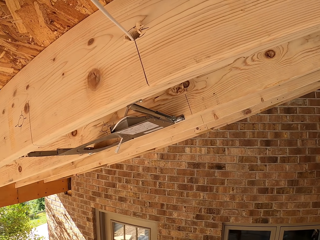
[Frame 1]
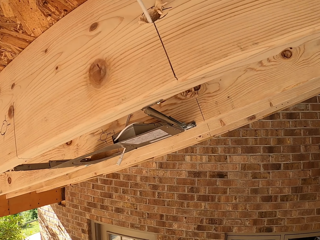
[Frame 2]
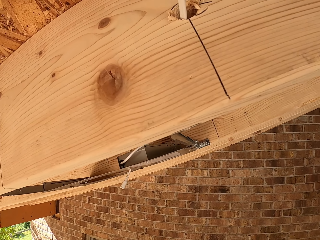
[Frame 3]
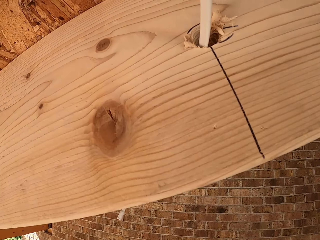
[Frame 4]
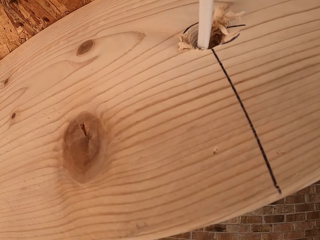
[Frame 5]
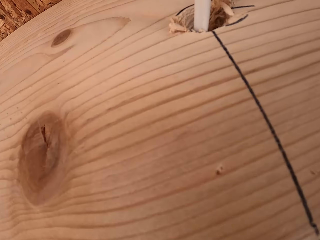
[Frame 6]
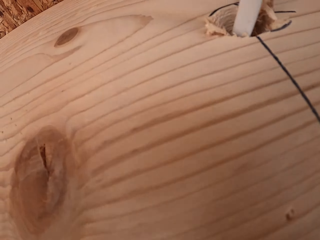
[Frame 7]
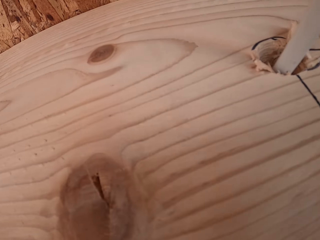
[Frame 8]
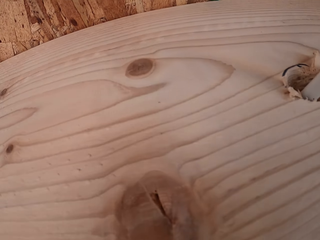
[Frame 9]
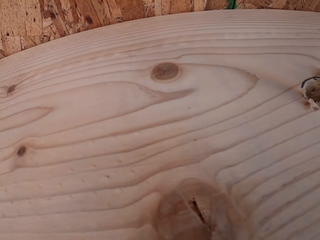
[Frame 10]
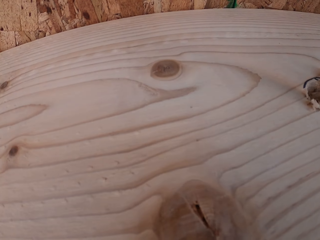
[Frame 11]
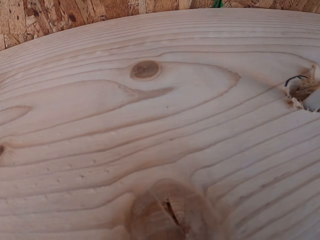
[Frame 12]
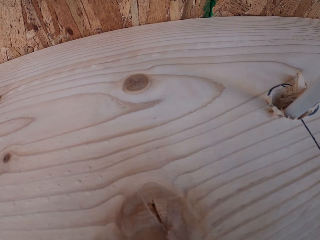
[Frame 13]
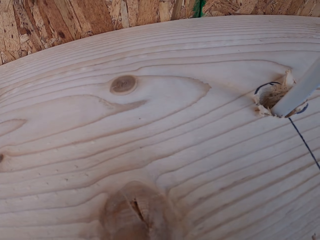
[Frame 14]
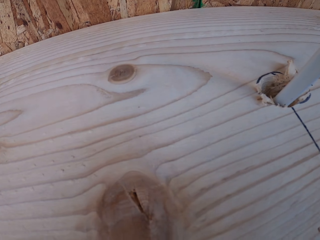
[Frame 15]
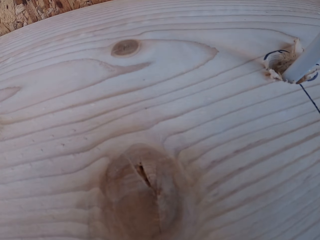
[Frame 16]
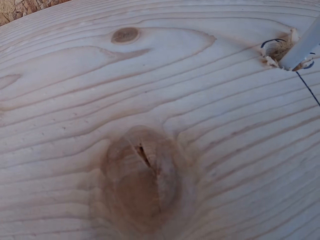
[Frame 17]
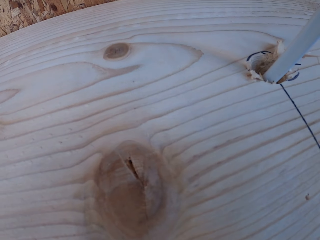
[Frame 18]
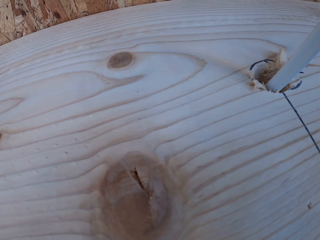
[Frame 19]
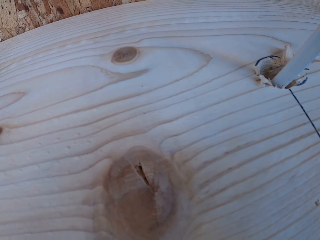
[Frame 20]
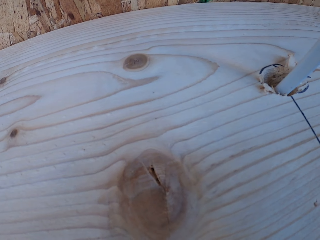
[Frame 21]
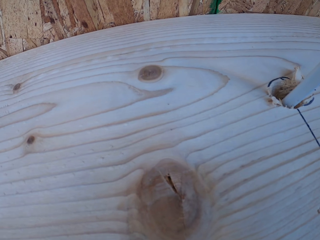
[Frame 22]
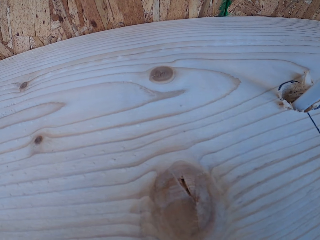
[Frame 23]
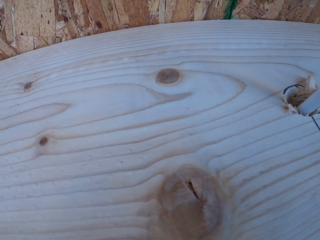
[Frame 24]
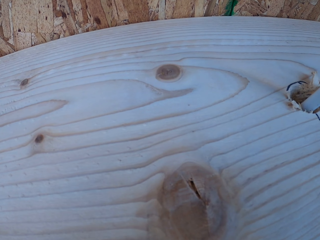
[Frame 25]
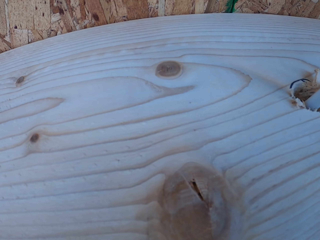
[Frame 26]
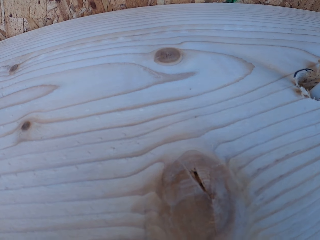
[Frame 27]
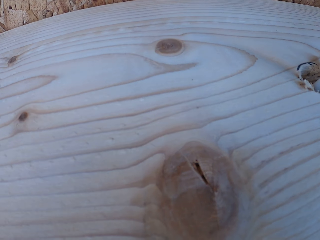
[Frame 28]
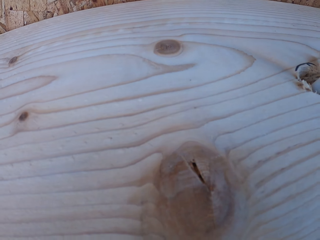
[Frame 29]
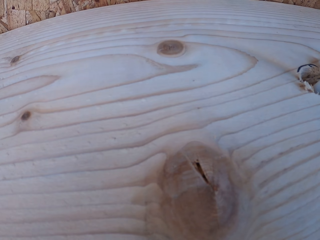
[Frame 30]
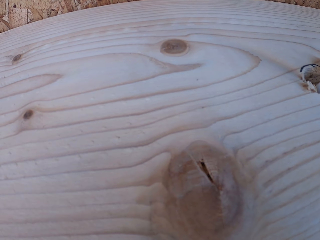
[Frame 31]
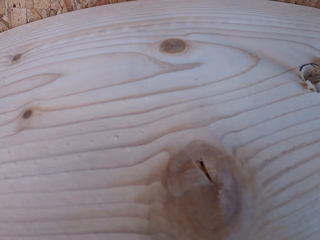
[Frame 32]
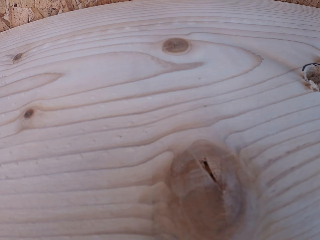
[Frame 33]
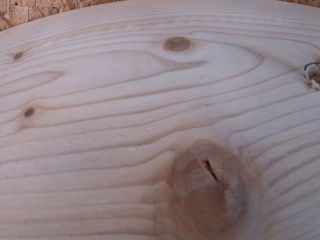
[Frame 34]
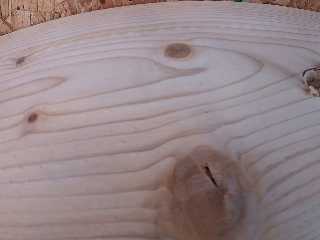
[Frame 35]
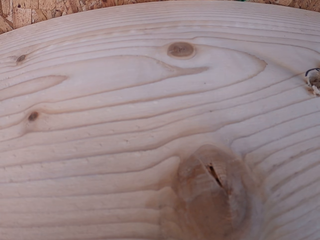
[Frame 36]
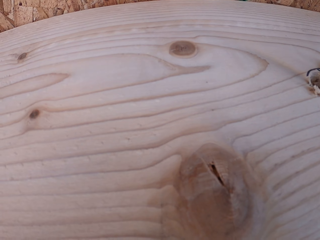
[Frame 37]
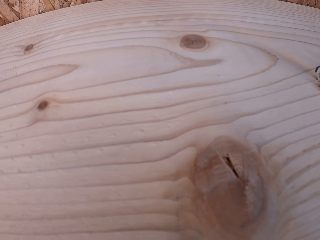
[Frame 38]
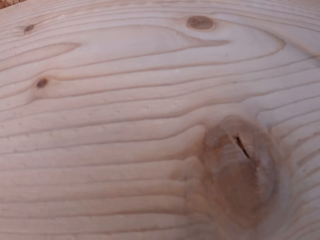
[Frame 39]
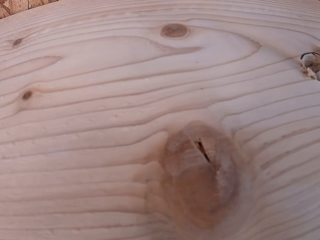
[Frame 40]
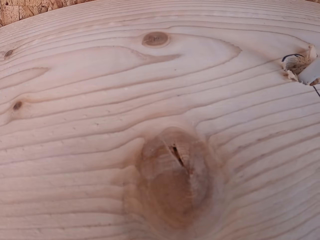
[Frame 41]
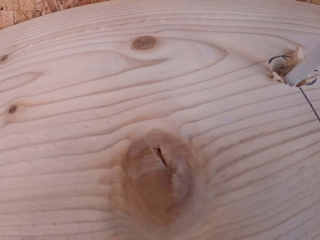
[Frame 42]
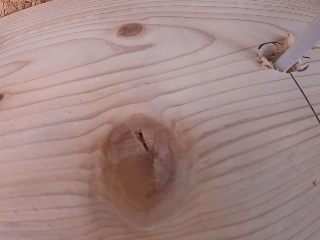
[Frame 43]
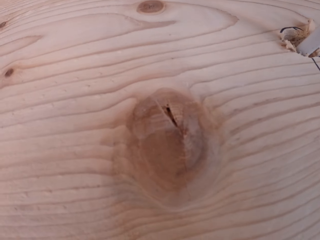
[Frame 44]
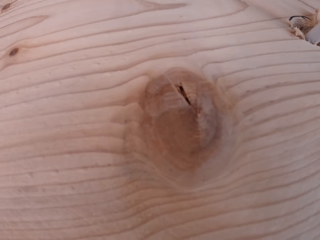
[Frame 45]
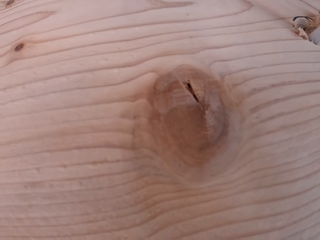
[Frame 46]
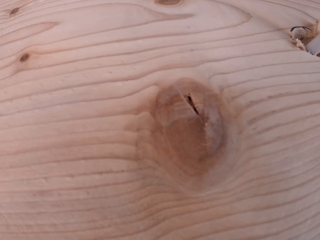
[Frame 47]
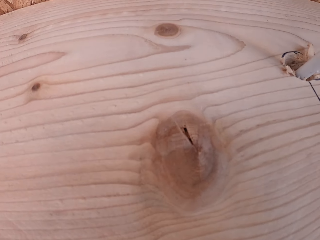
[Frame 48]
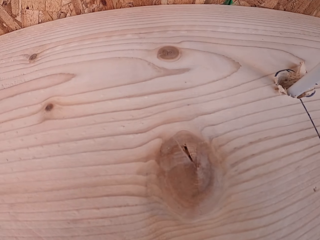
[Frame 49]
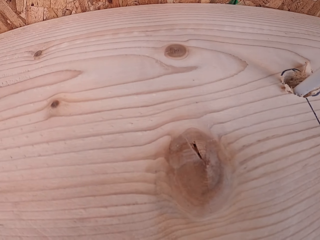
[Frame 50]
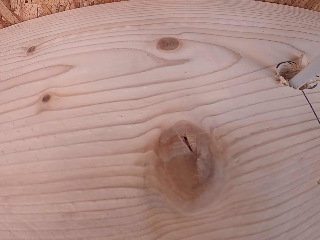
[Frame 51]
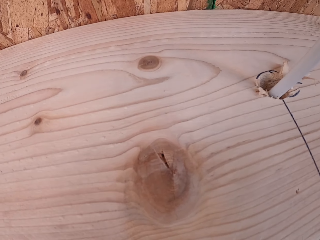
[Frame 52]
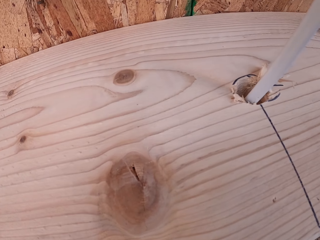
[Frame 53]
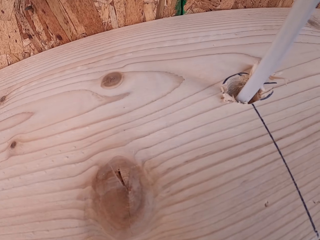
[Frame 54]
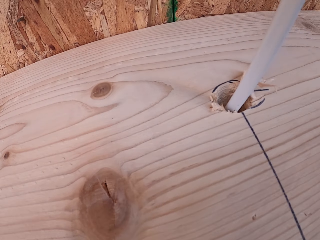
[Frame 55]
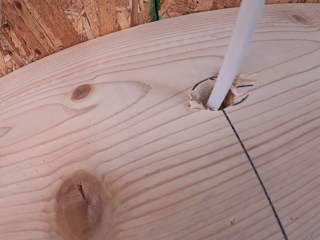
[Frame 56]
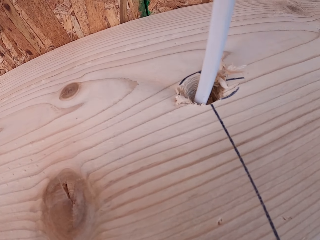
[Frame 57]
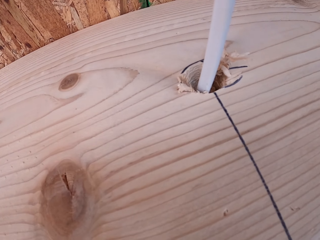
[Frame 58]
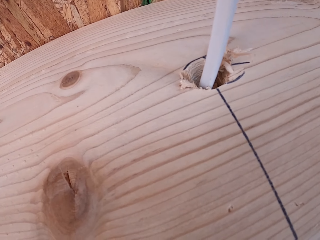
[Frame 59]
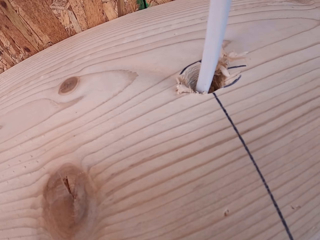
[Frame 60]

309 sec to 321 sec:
The camera wearer looks at the roof.

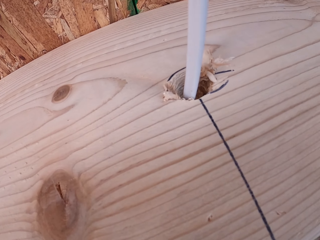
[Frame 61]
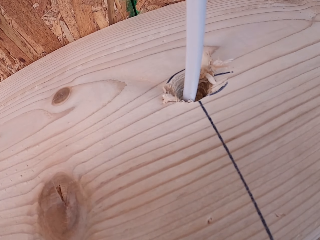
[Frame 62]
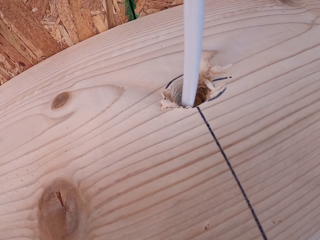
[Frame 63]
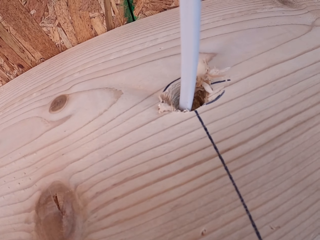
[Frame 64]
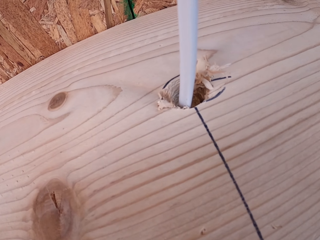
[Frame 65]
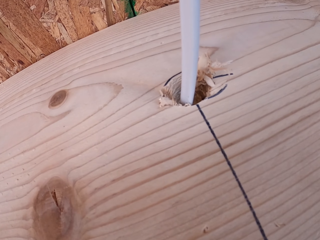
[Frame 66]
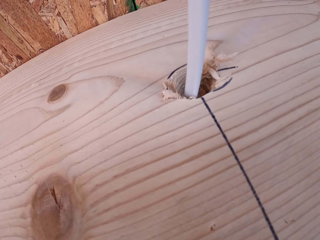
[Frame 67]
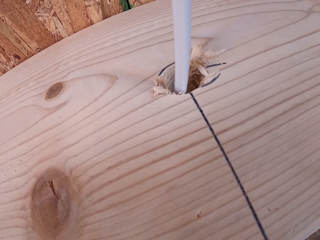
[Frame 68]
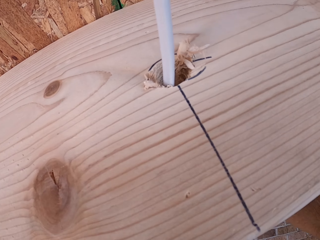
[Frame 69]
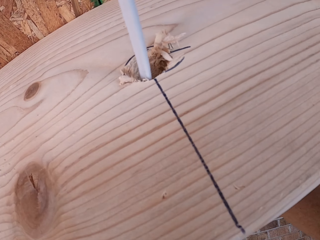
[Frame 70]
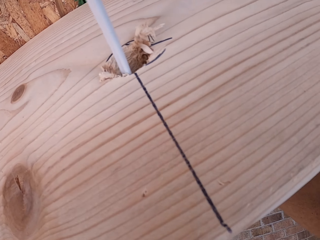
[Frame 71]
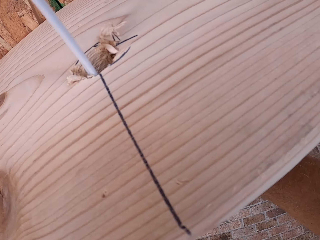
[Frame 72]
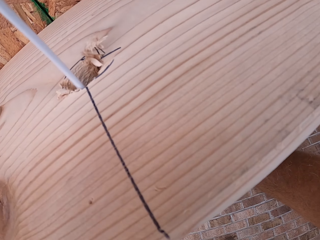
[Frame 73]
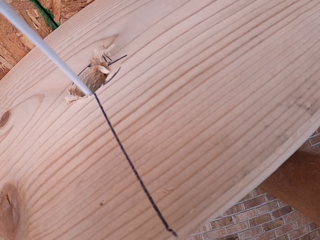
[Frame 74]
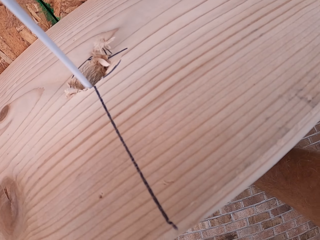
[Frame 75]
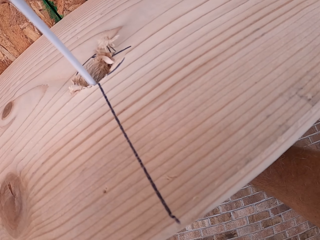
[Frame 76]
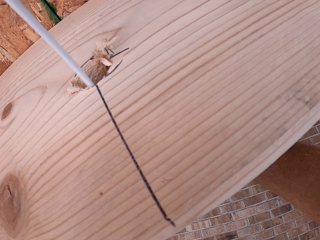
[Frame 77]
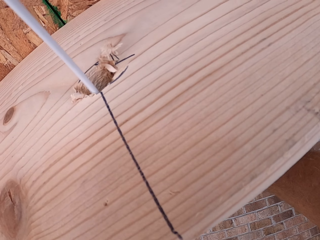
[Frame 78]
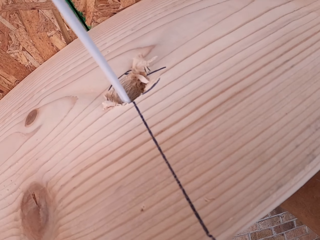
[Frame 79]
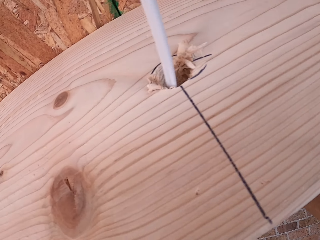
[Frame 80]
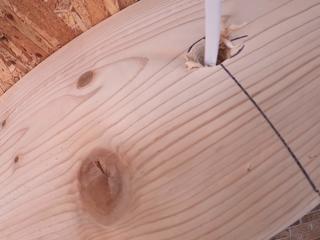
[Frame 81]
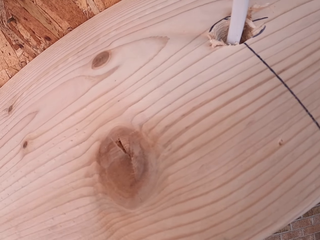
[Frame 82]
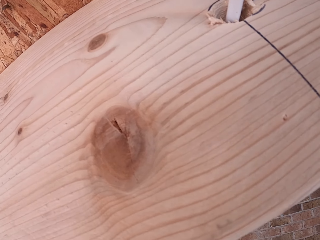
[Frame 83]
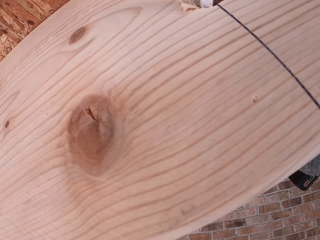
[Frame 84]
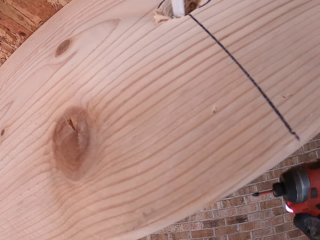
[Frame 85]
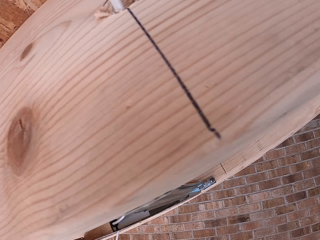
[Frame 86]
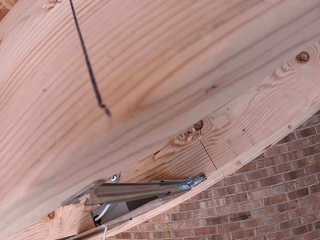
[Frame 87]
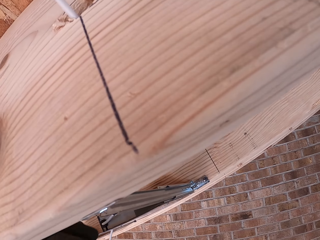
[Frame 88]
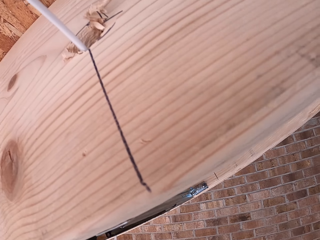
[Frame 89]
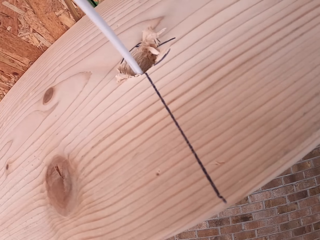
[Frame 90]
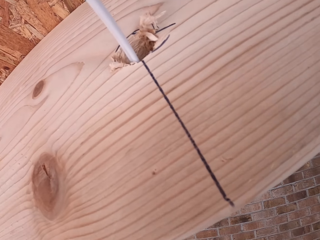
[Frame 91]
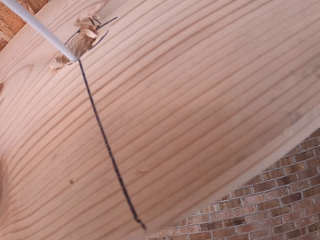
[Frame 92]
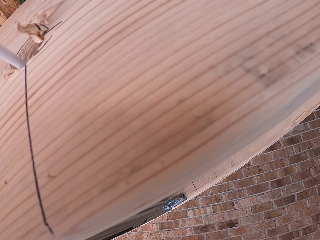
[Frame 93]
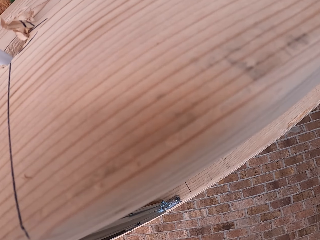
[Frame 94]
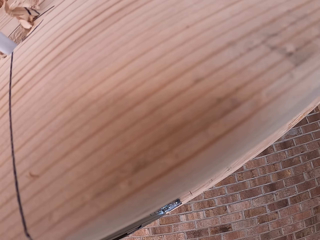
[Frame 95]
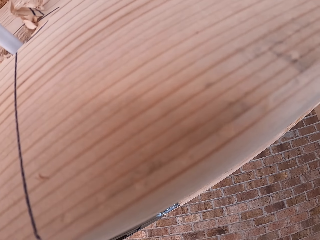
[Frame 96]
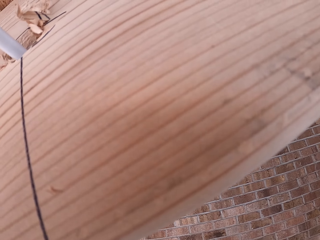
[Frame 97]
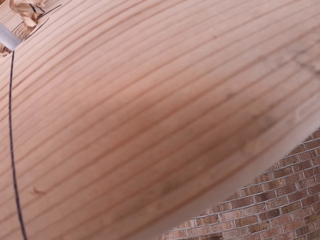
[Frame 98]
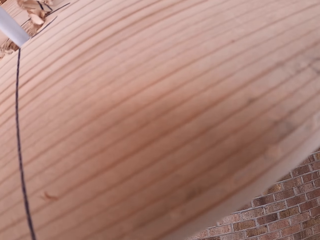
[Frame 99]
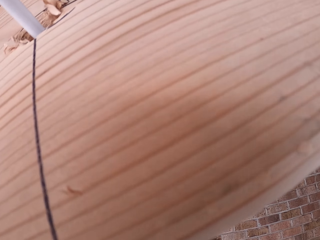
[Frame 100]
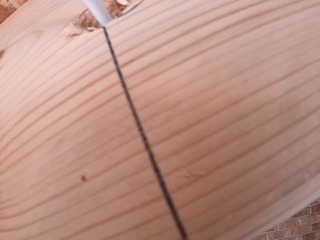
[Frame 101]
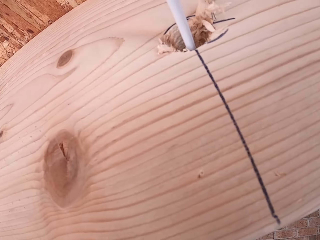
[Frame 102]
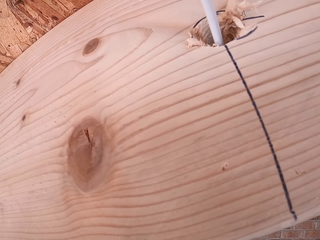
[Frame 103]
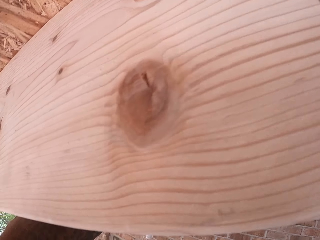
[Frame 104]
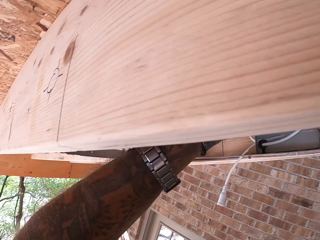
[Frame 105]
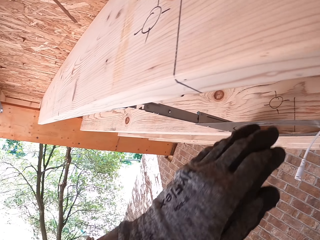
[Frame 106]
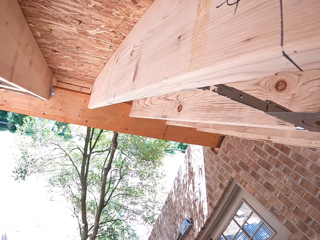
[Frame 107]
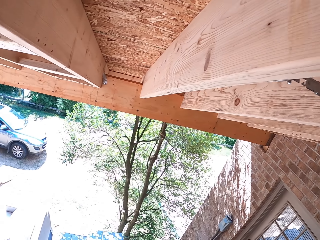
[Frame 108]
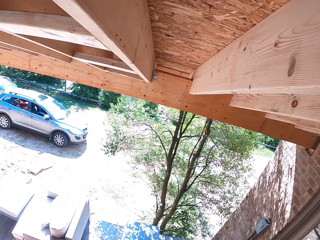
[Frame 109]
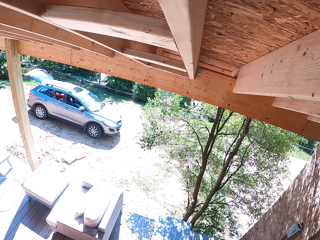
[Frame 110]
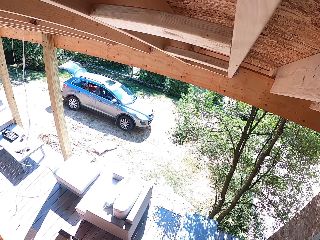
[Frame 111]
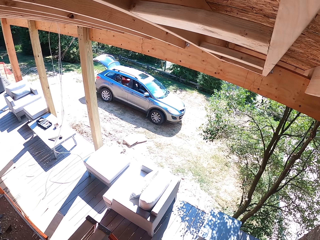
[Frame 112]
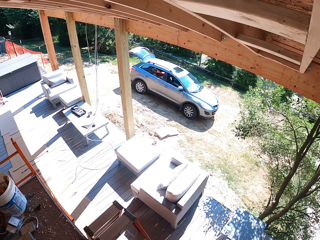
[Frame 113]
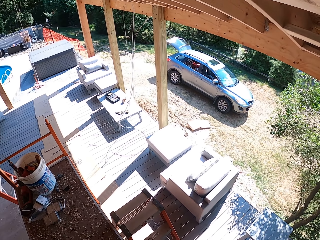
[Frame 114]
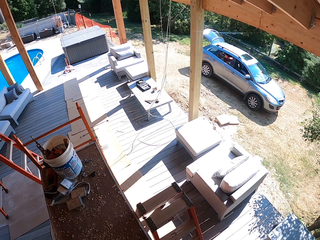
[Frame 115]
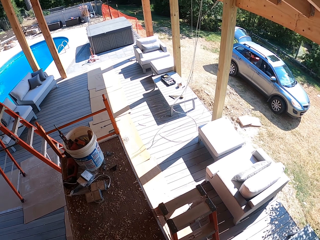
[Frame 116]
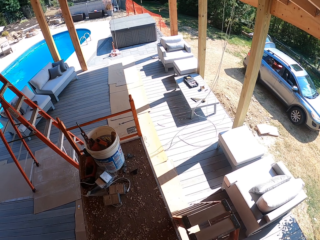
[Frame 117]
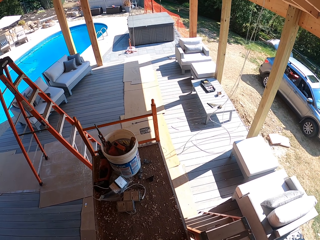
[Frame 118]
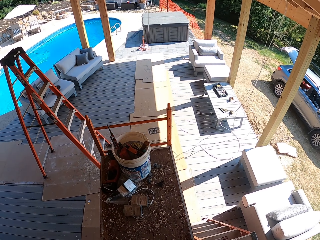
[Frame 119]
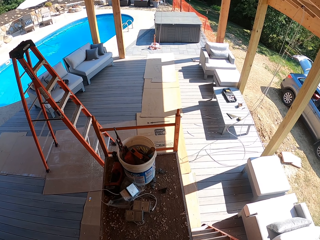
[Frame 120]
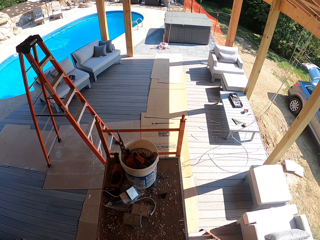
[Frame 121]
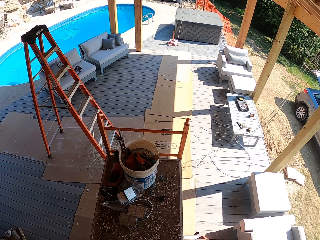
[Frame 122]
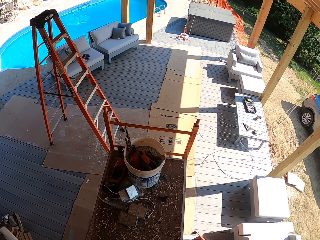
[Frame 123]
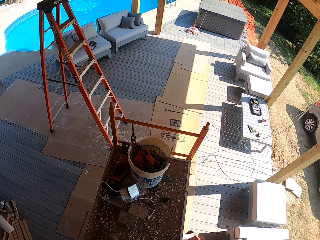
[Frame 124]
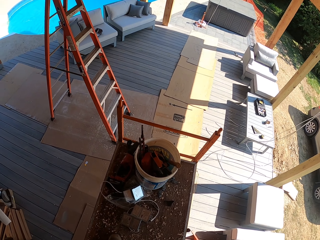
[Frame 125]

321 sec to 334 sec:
The camera wearer looks around.
